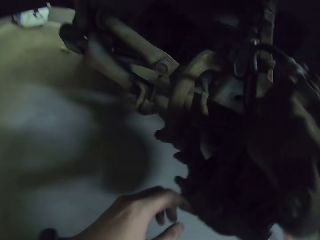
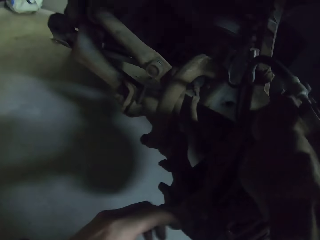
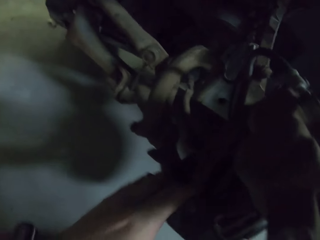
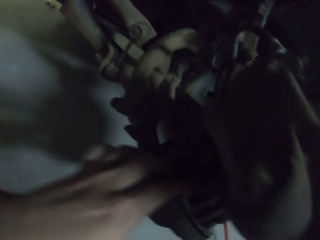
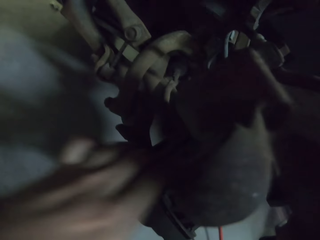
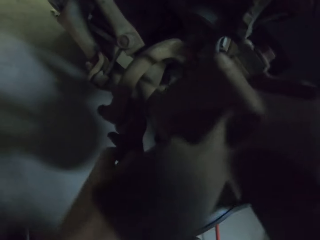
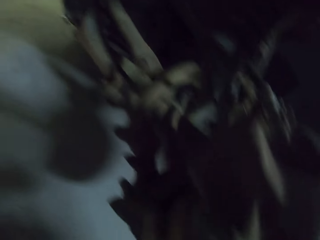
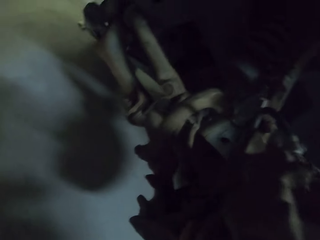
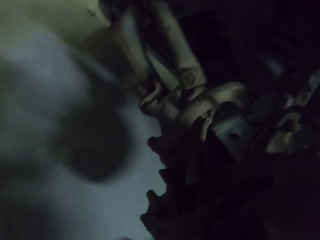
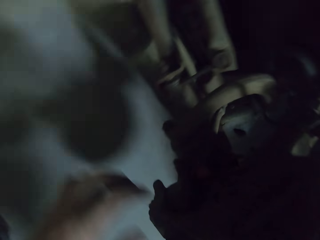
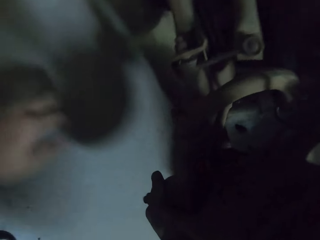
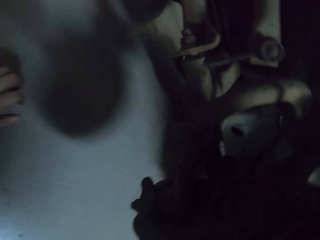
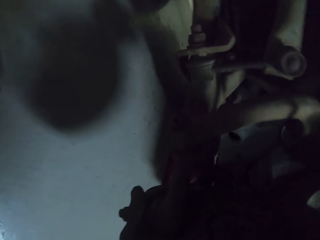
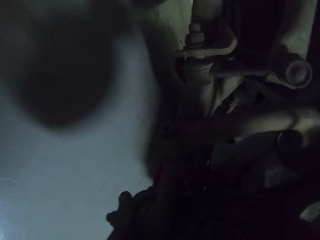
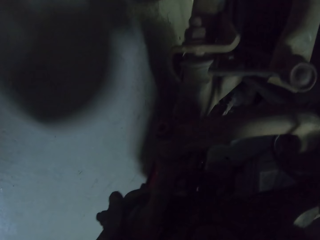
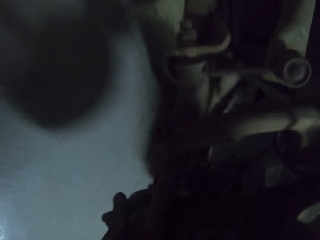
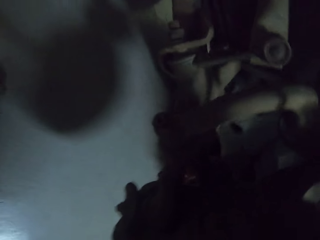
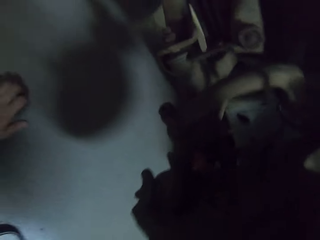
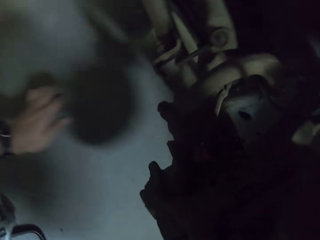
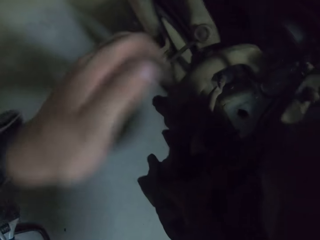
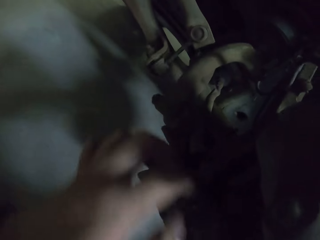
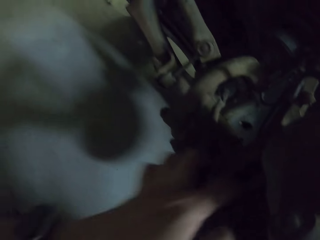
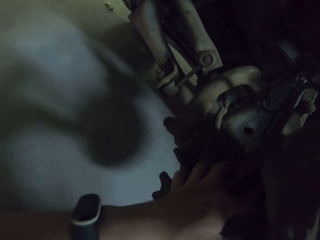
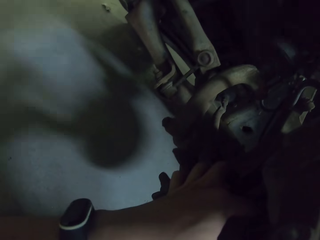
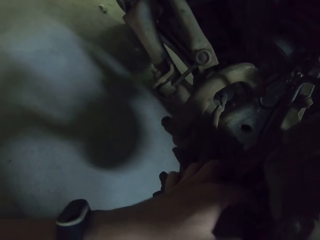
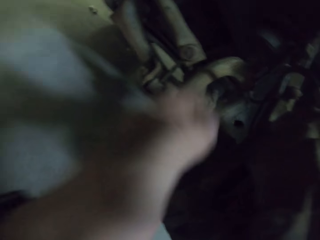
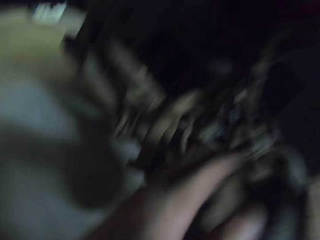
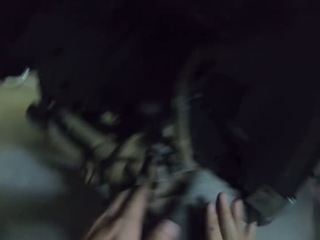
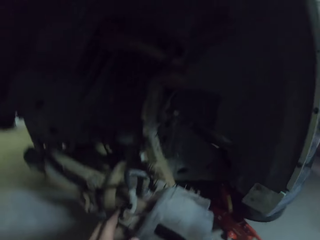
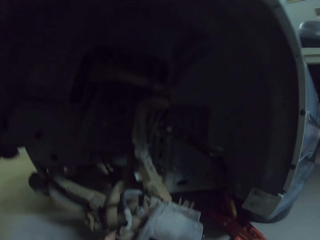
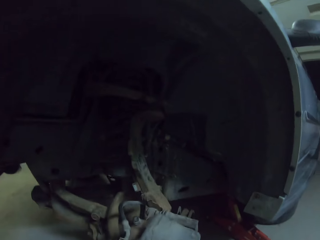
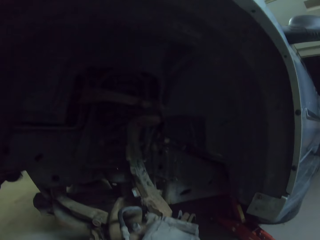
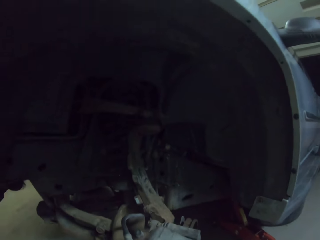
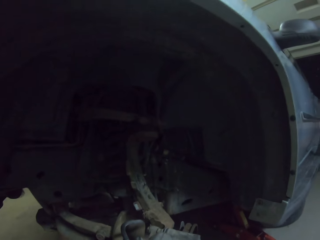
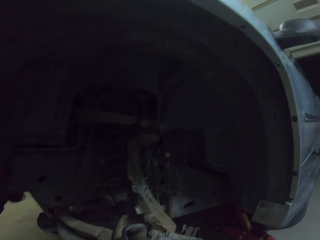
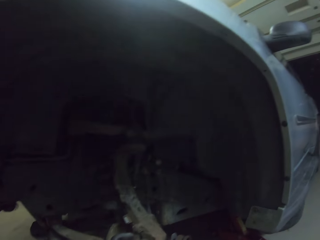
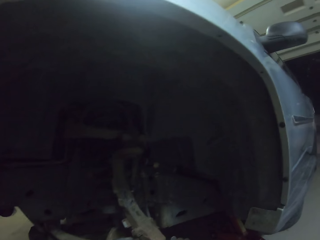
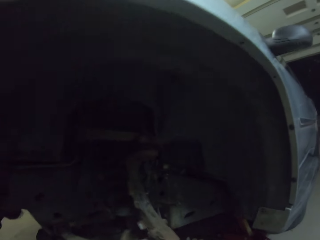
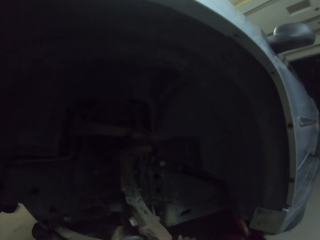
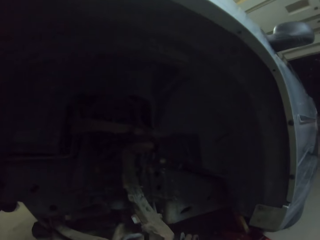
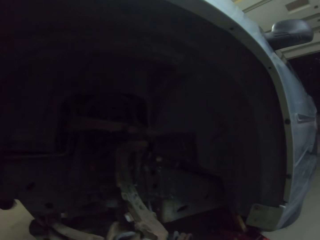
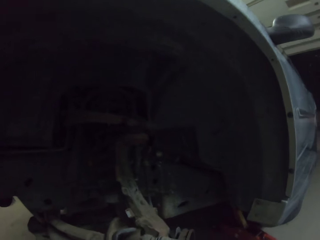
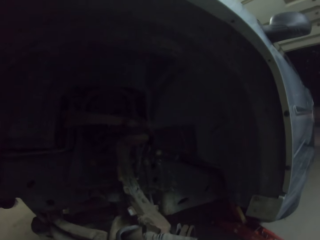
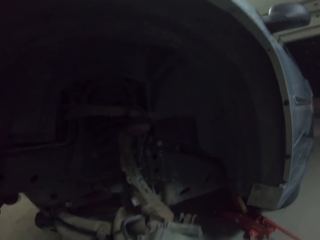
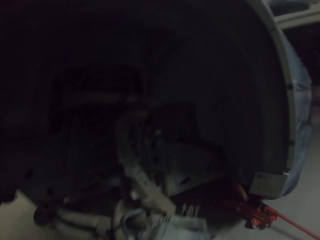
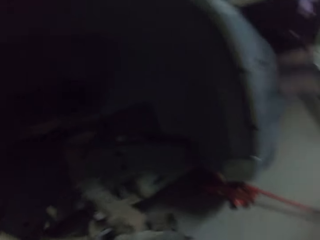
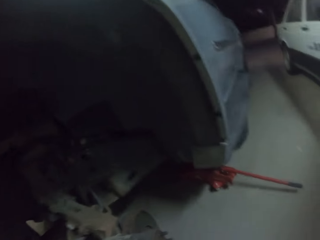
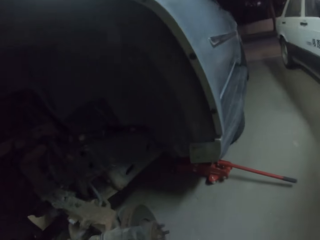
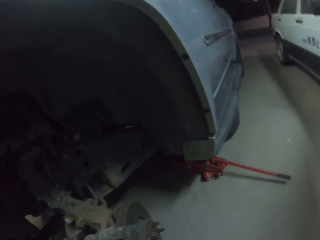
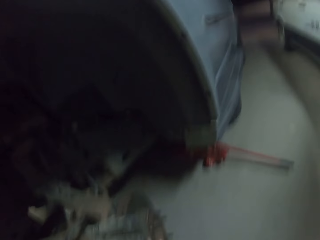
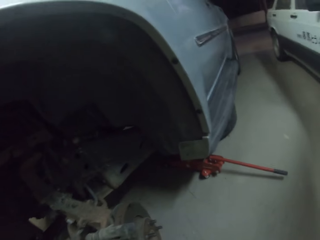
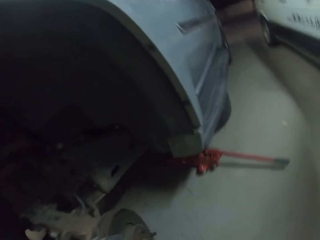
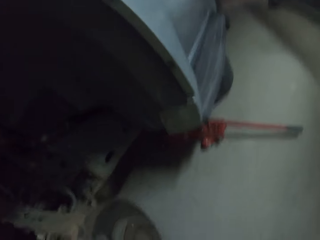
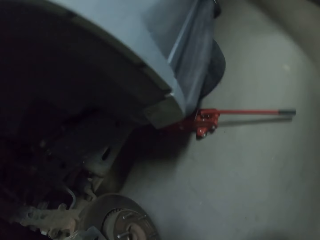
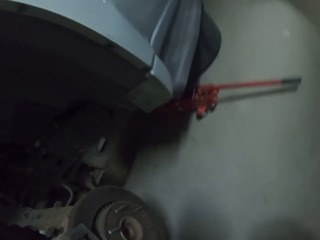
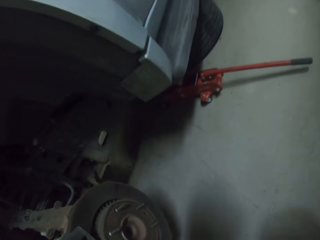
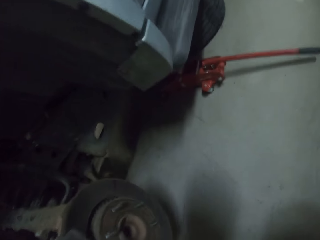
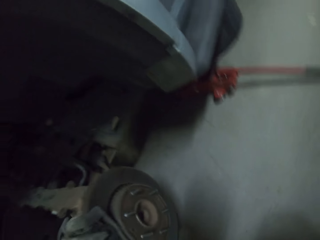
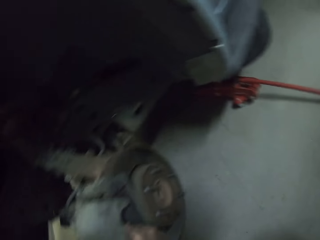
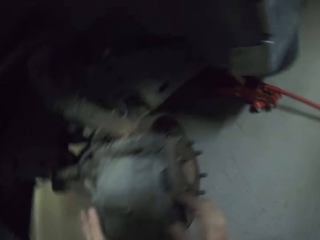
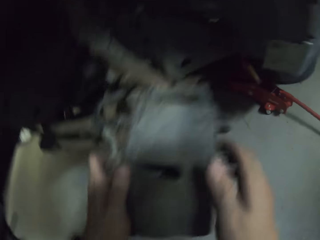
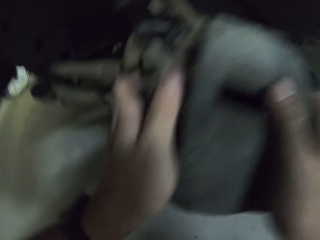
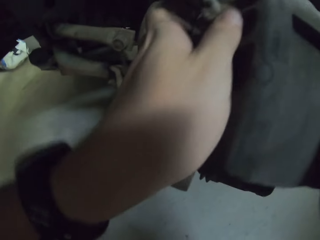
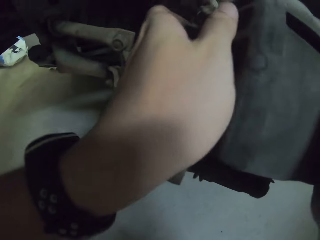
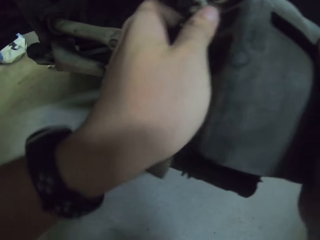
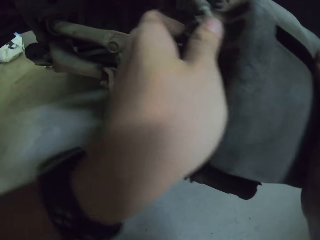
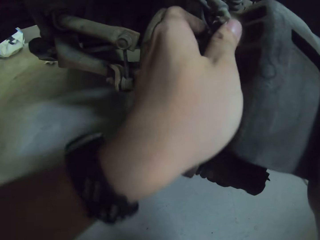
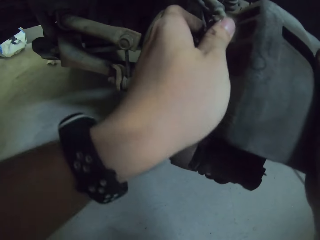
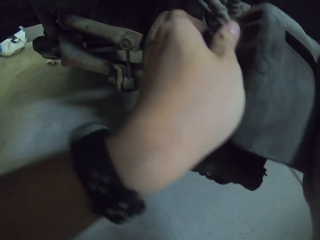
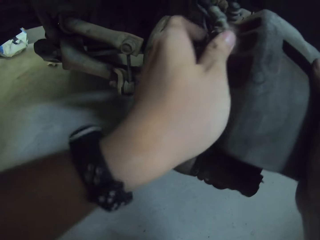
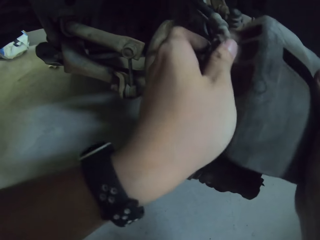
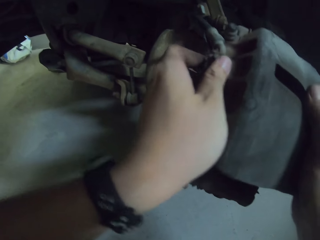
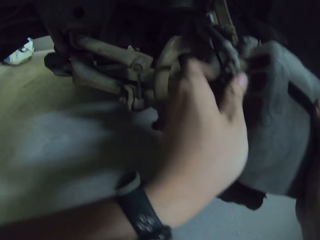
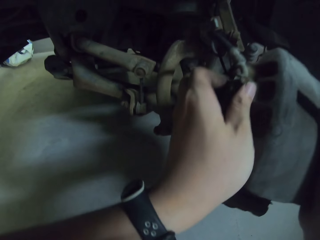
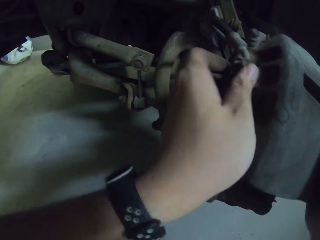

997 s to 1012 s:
The camera wearer removes their hands from something. They hold the car and move a hand from the car. They push the wheel rim. They hold the car. They move a hand around the car. They look at the car. They hold the car. They move an object.

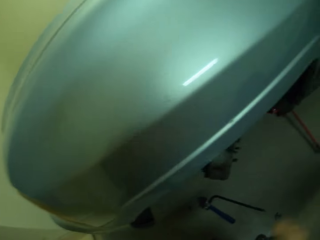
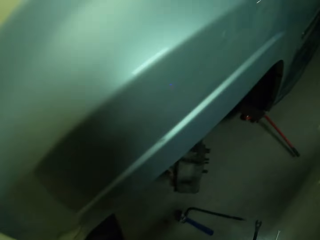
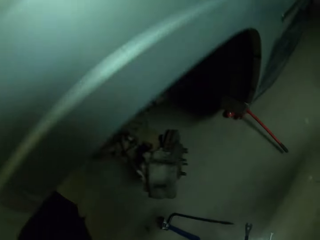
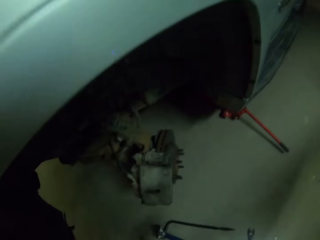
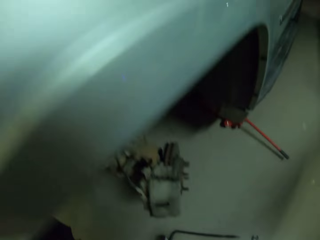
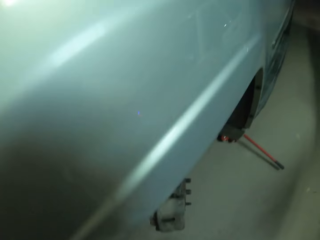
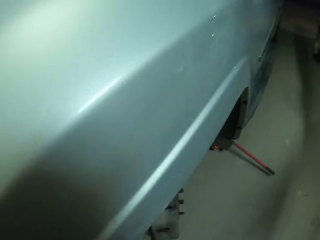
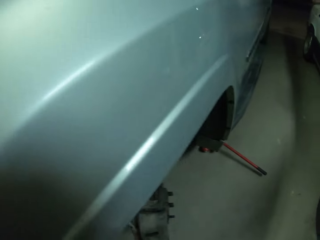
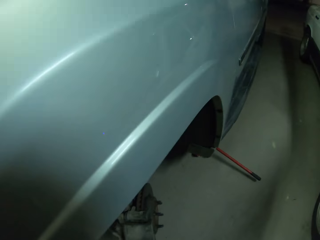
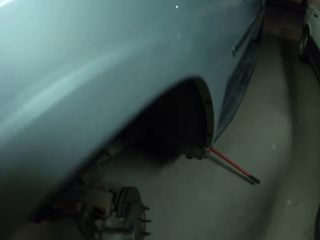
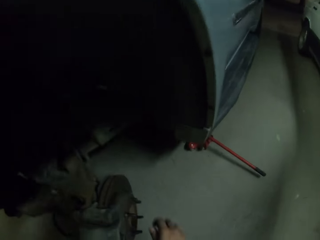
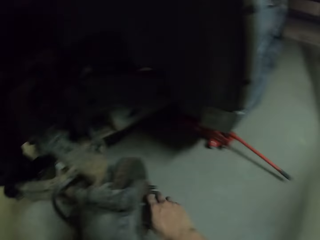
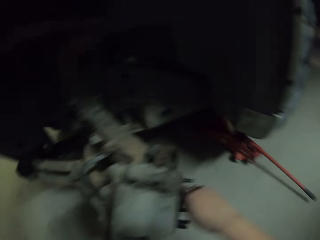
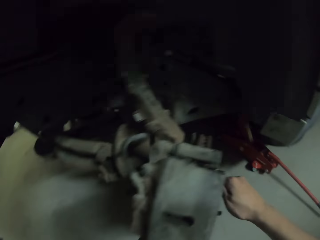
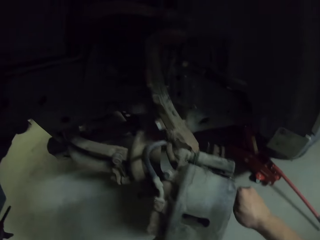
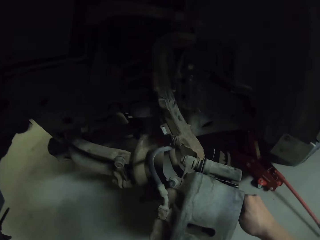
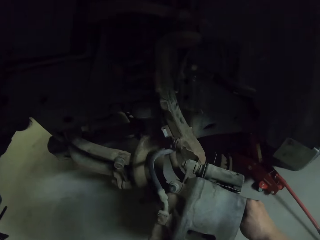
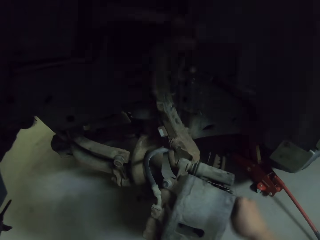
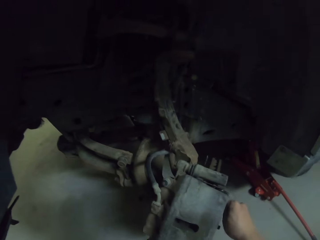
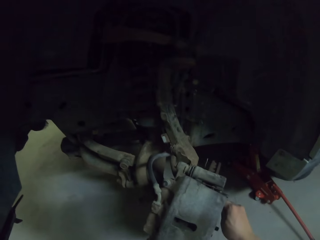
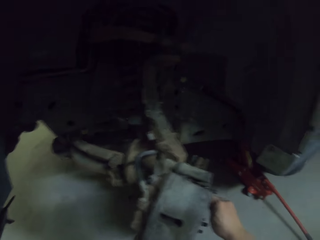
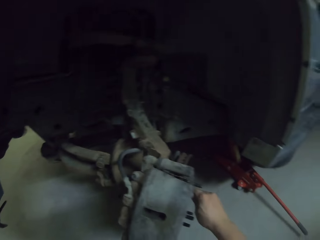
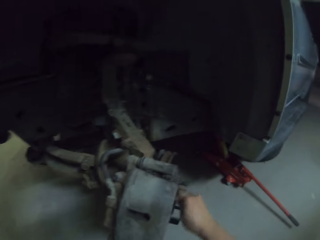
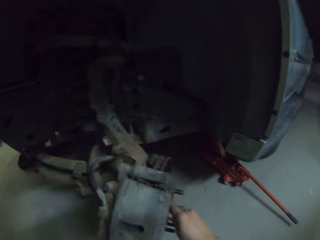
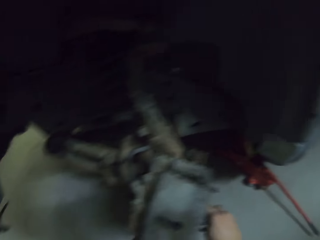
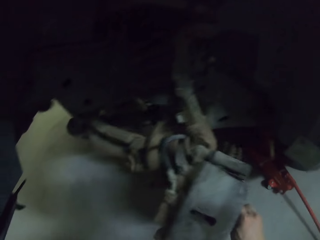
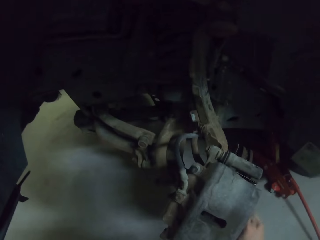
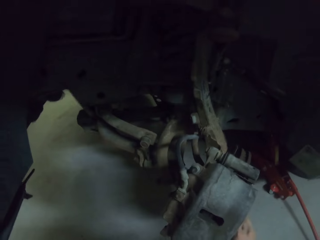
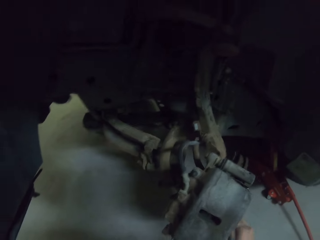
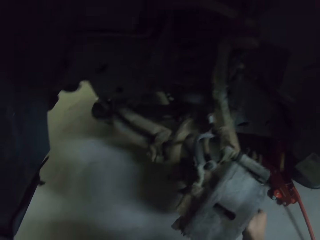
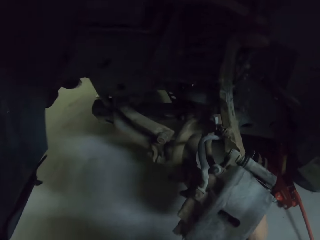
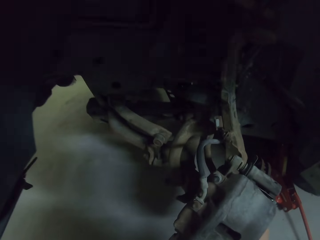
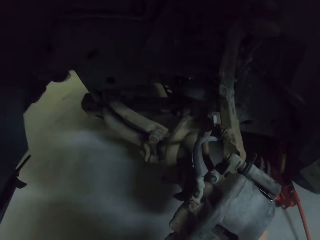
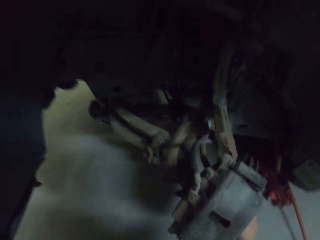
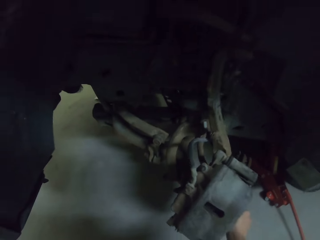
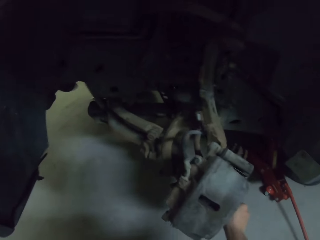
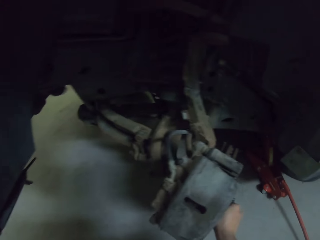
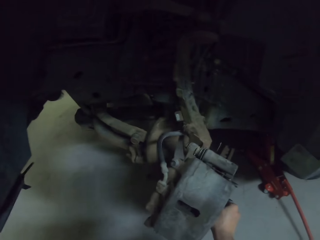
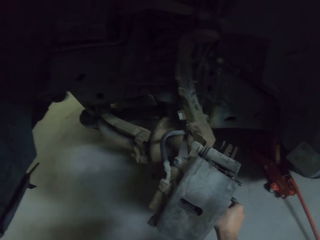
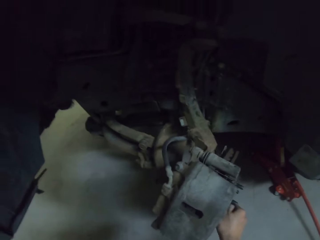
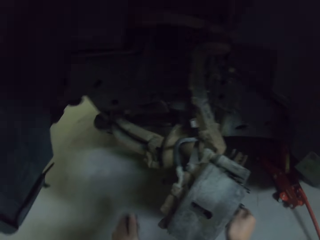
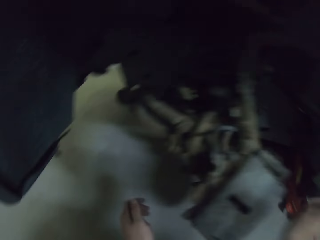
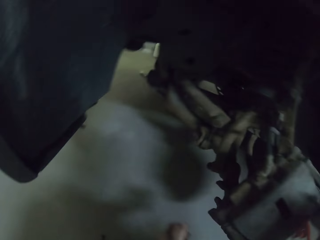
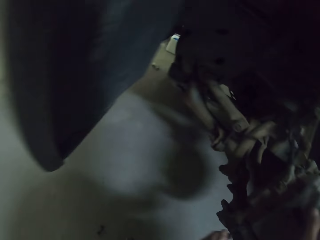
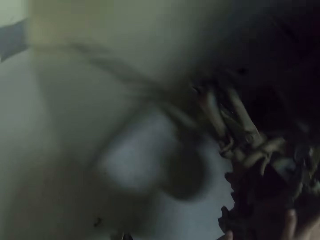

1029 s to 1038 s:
The camera wearer looks at the car. They bend down. They twist the nut bolt. They touch the car. They move something.
